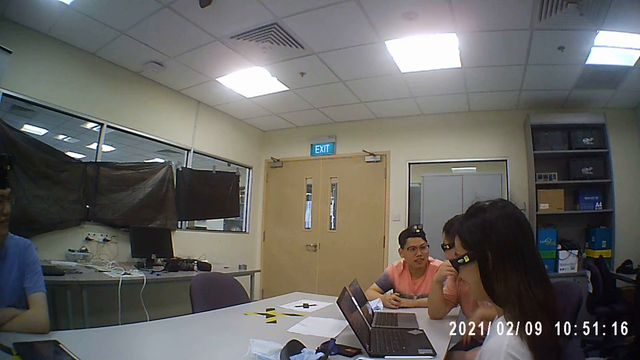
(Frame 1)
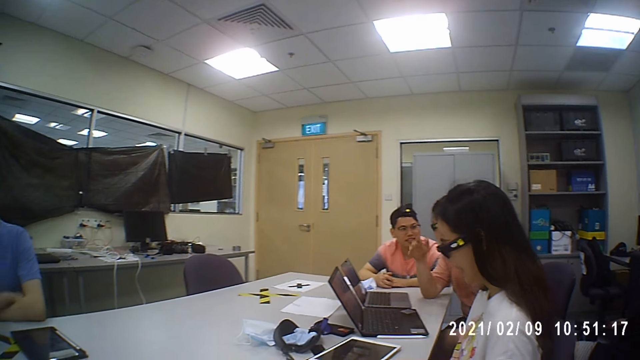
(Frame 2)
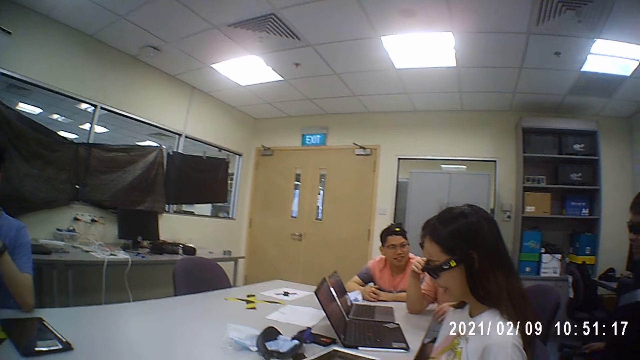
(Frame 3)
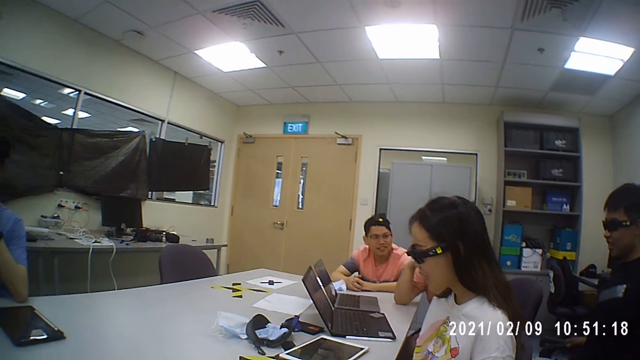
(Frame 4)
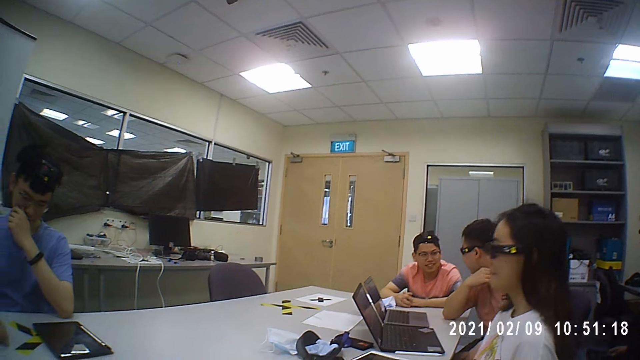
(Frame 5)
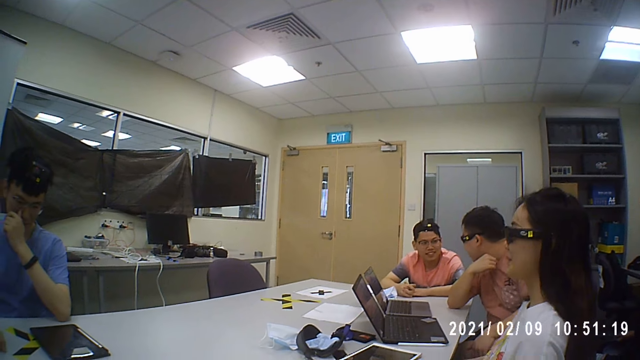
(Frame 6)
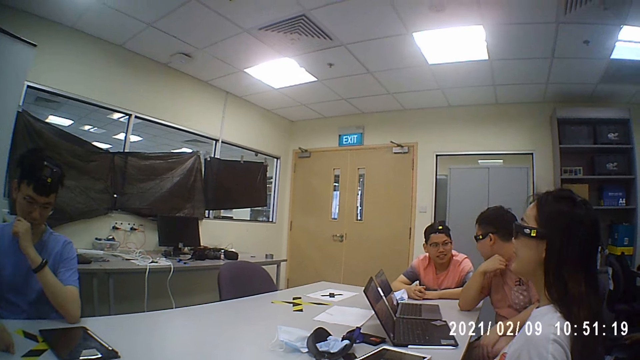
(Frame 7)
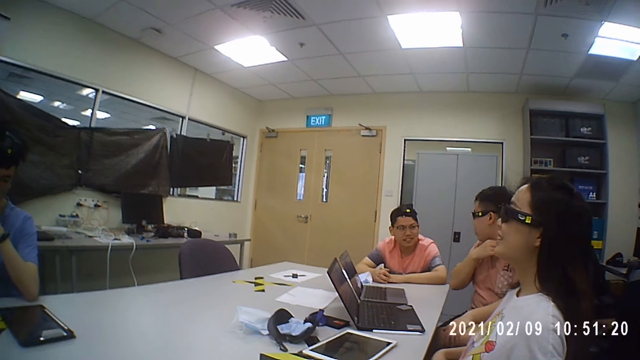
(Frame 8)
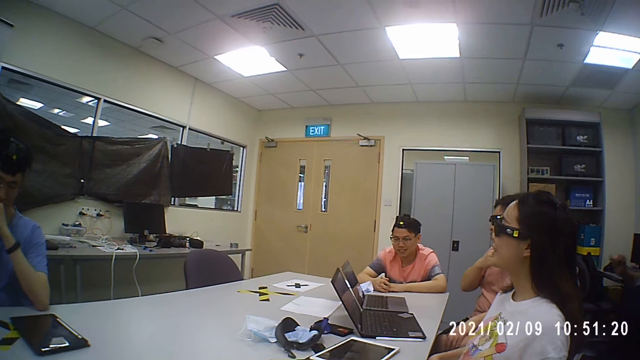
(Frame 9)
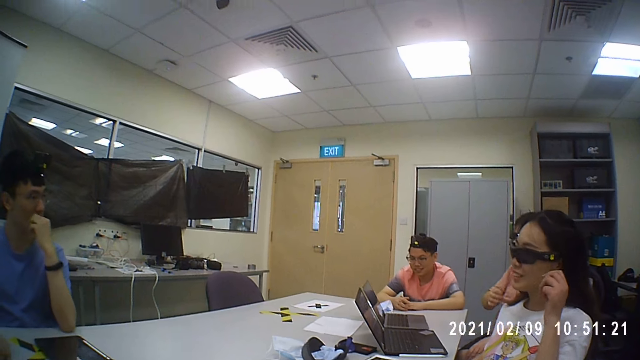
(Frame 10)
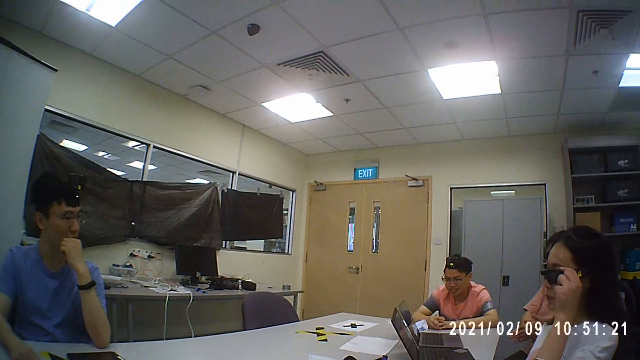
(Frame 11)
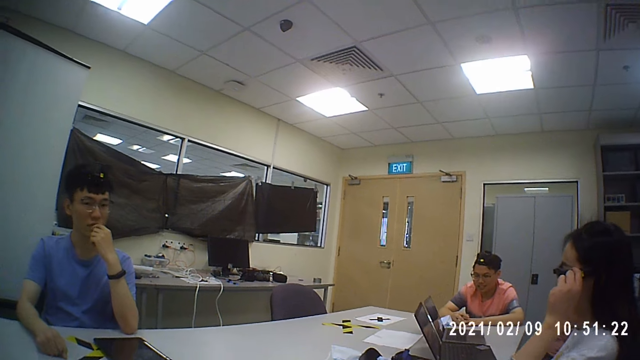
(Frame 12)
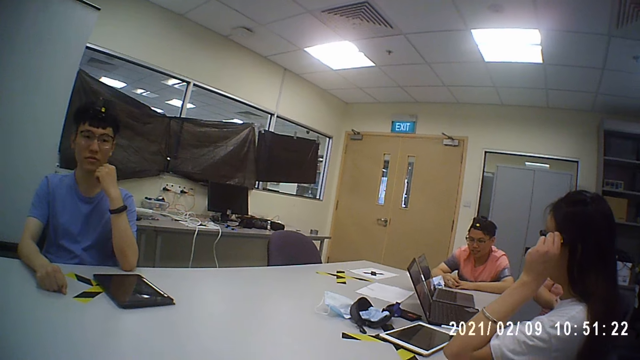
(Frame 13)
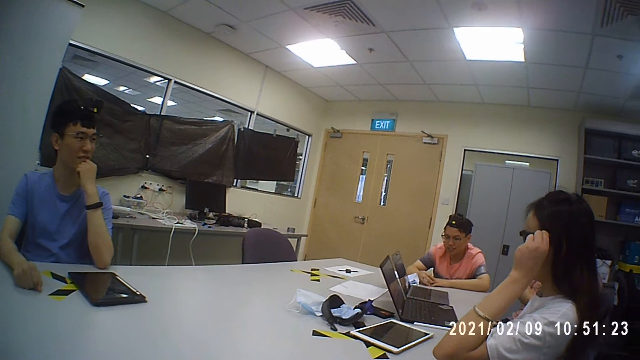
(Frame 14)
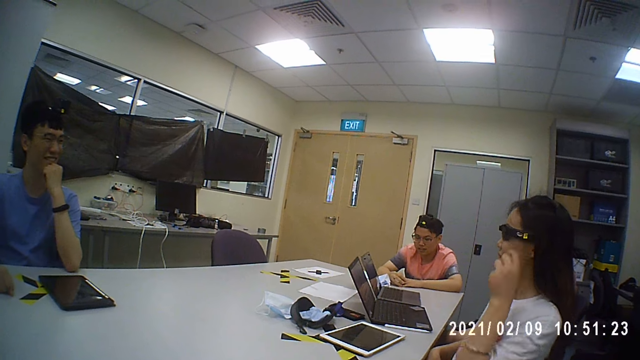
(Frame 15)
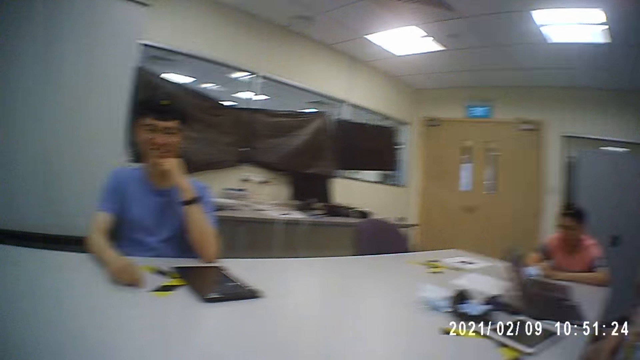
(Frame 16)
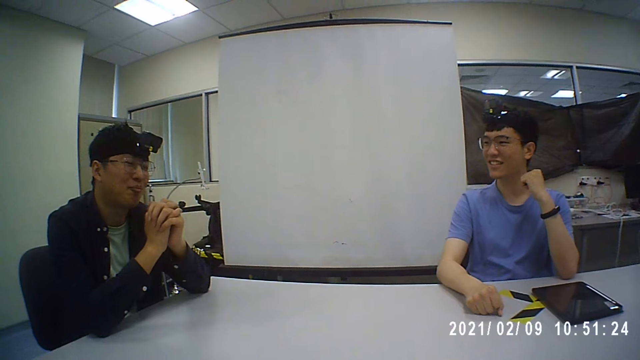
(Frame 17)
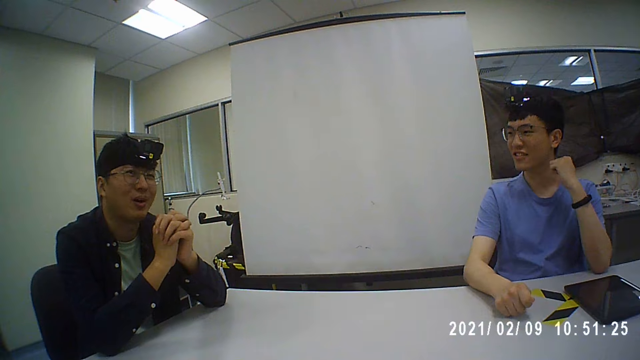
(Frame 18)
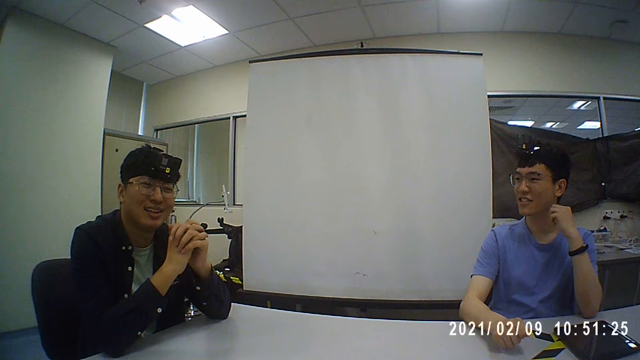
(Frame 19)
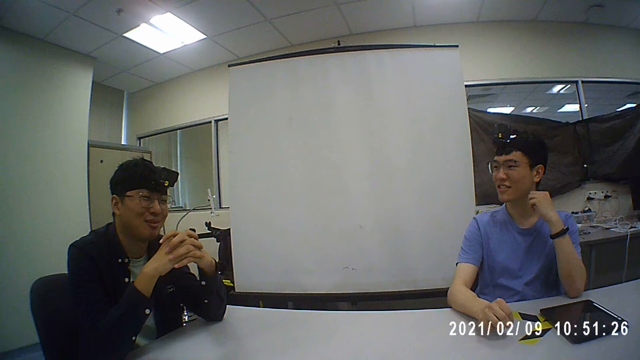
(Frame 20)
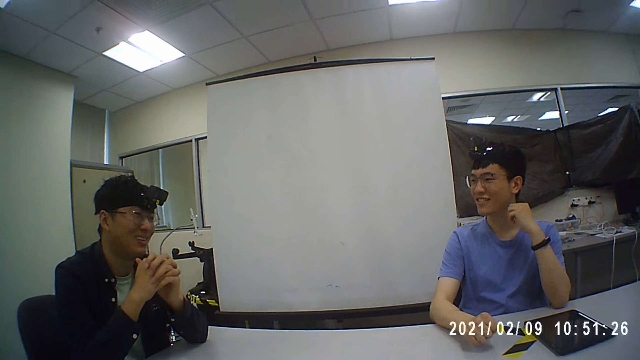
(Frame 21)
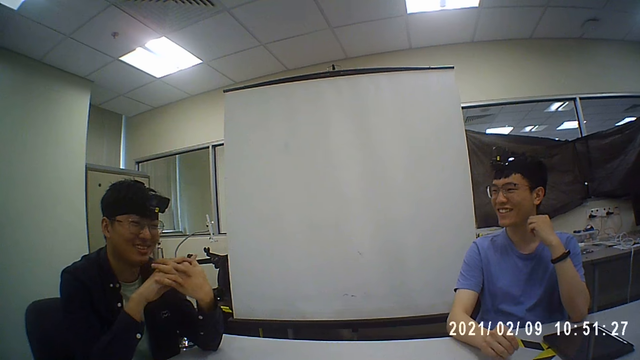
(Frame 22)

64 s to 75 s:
A man moves his hand. The camera wearer converses with five men and a woman. Another man scratches his nose. The camera wearer converses with the men and the woman. A third man touches something. The woman holds her glasses. The camera wearer converses with the men and the woman.

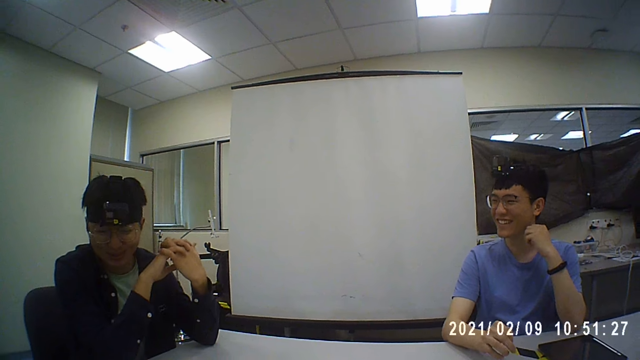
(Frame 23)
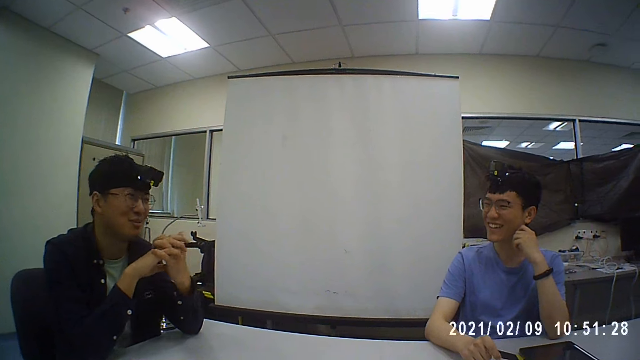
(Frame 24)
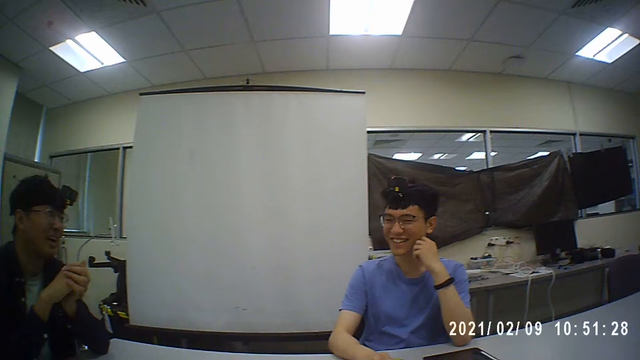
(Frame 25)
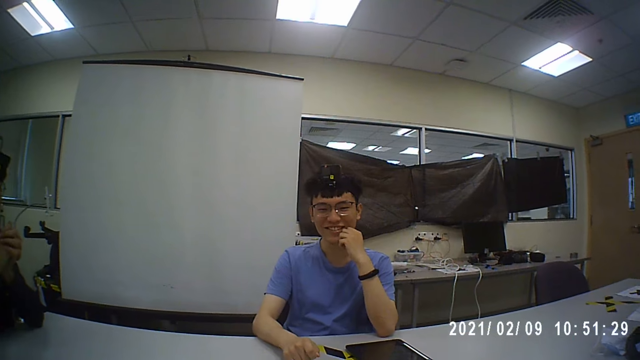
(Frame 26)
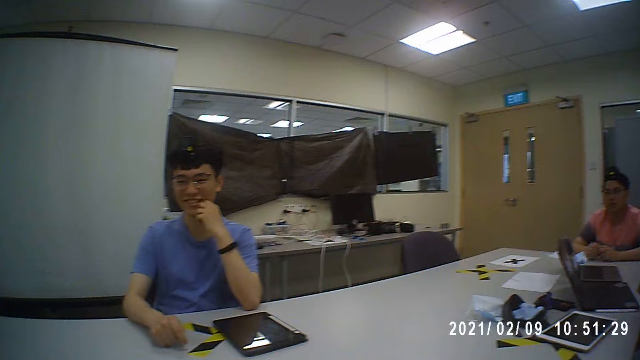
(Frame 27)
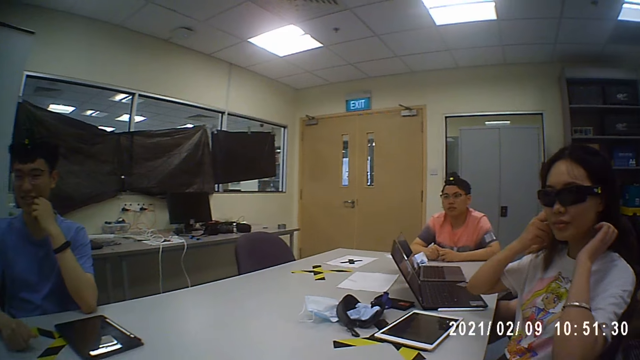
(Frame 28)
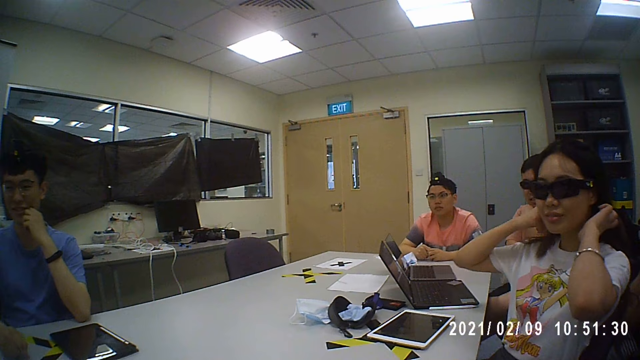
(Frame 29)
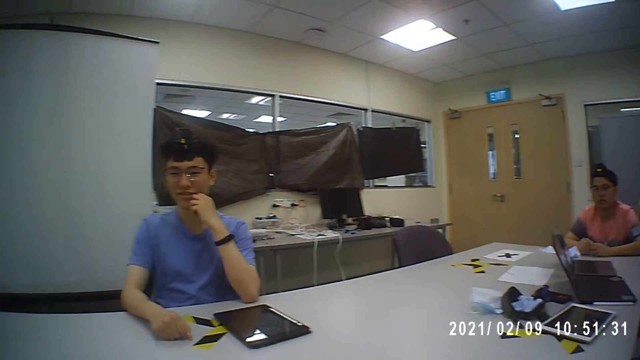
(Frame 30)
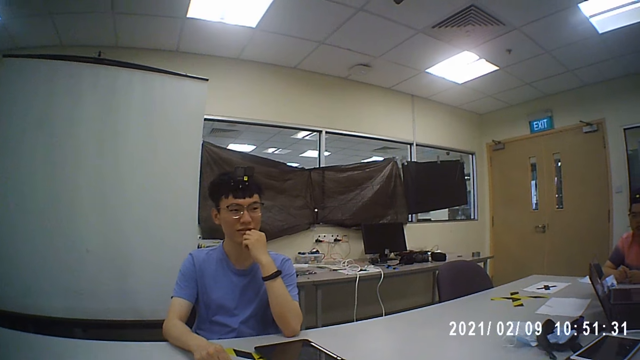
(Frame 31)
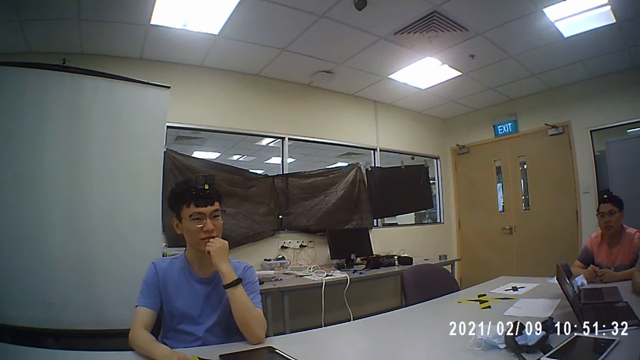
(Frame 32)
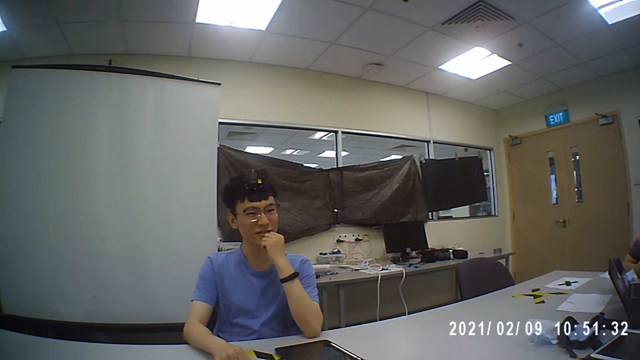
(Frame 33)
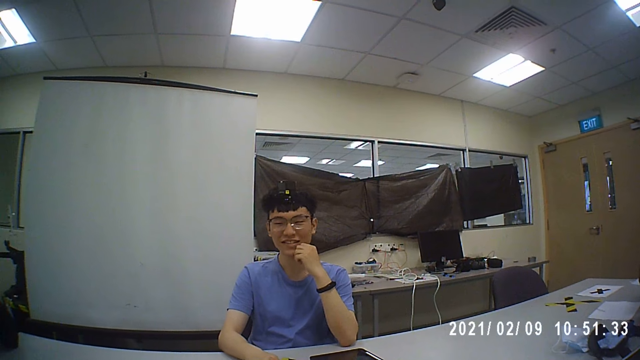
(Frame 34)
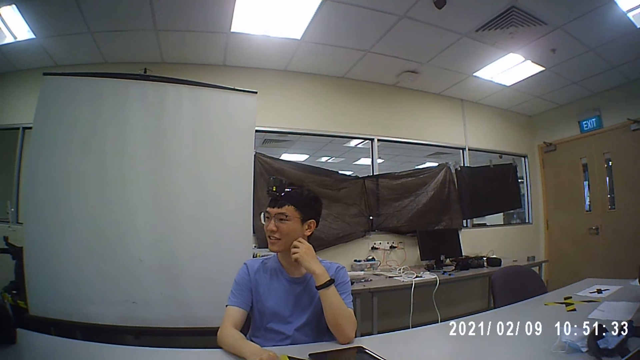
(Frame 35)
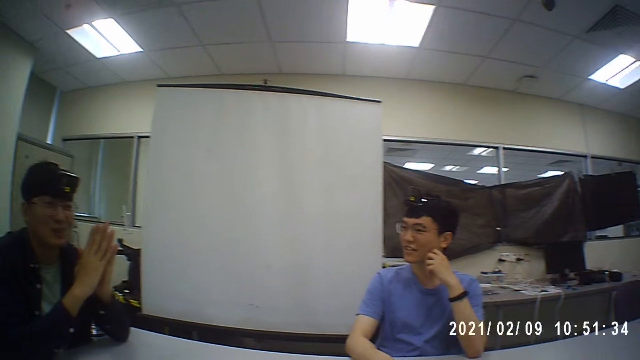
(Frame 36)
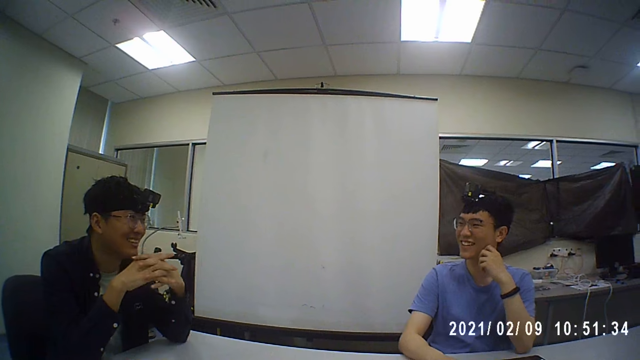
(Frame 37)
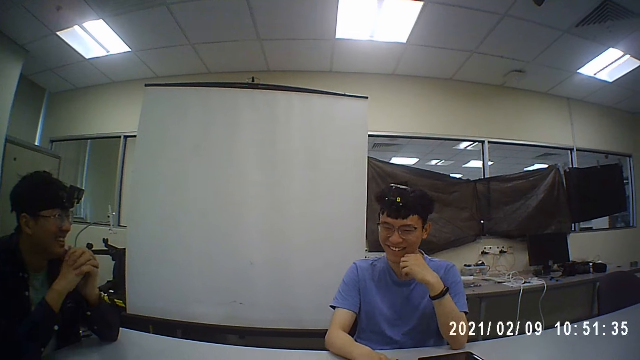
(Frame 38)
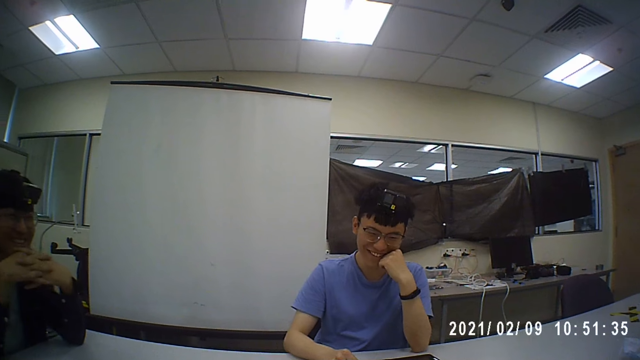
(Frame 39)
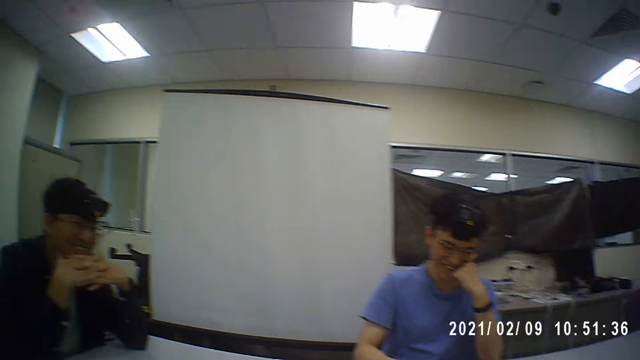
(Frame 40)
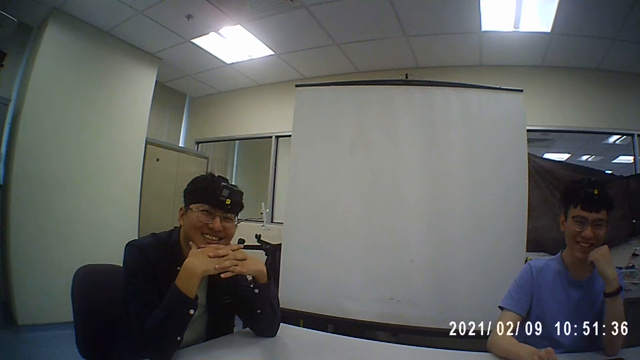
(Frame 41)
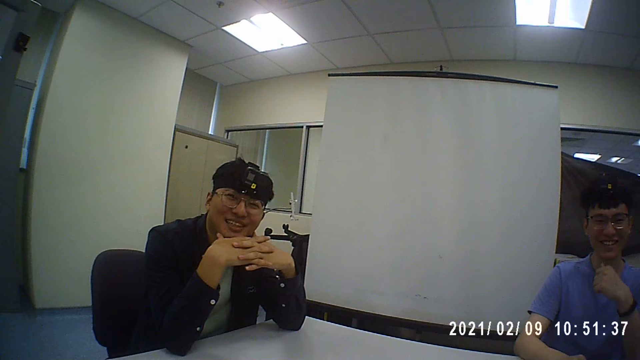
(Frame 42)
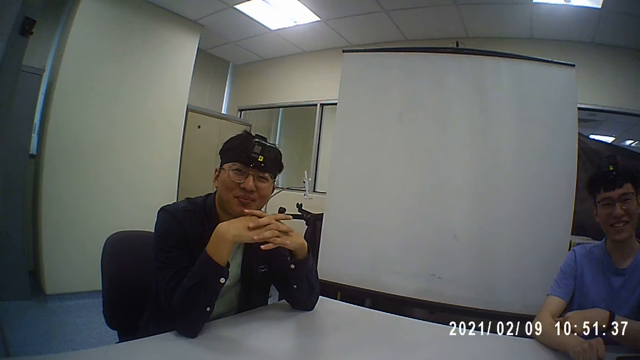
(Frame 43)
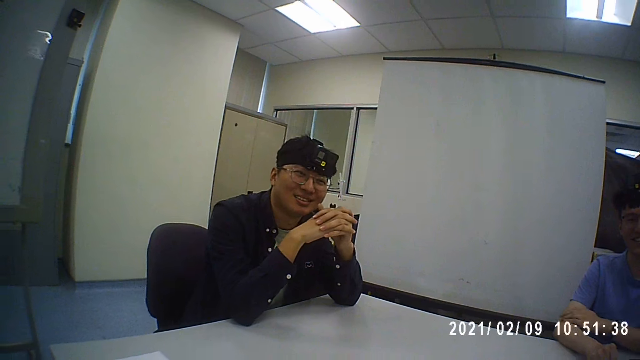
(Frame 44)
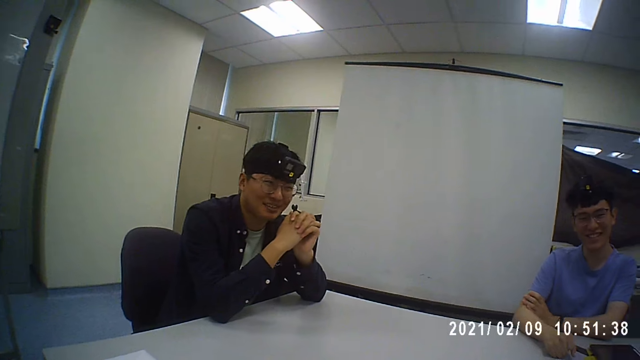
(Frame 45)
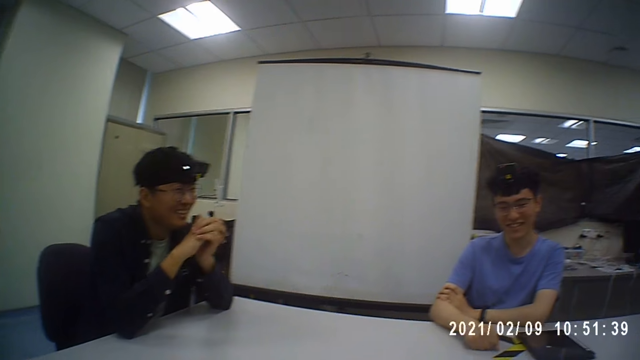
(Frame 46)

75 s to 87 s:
A woman moves her hair. The camera wearer converses with five men and the woman.
